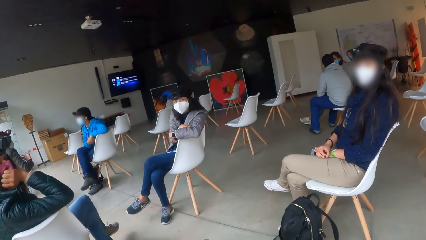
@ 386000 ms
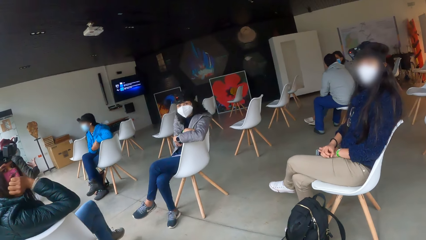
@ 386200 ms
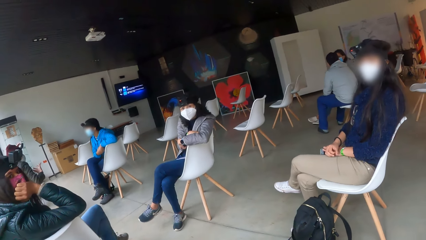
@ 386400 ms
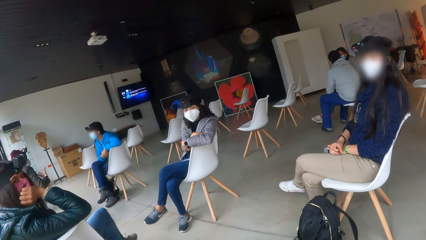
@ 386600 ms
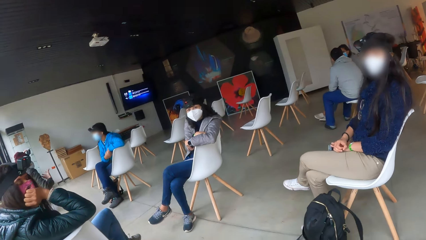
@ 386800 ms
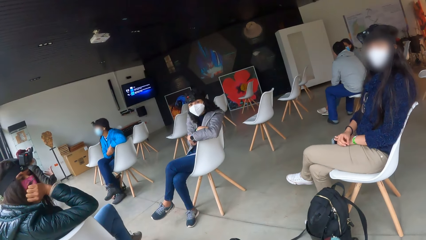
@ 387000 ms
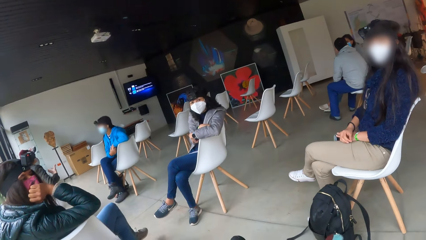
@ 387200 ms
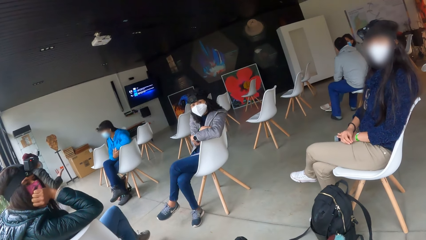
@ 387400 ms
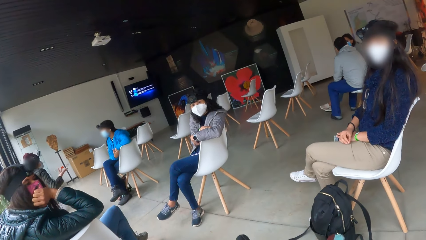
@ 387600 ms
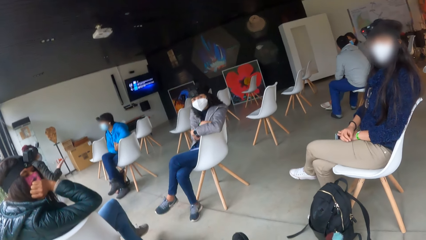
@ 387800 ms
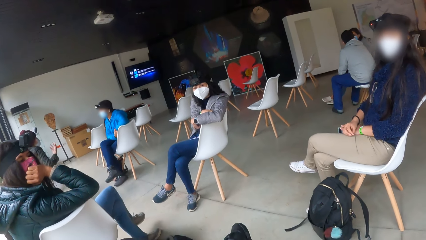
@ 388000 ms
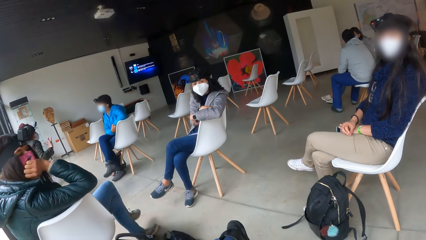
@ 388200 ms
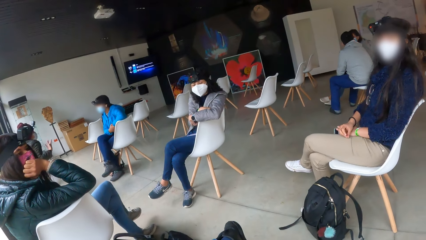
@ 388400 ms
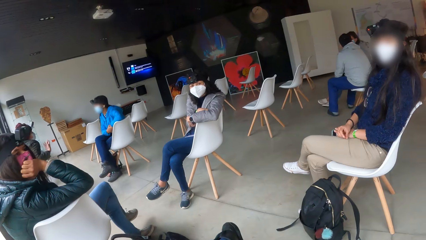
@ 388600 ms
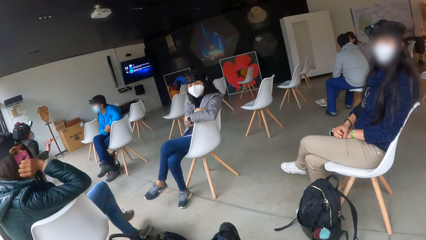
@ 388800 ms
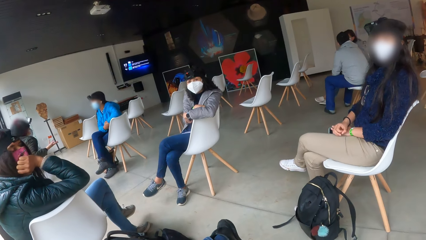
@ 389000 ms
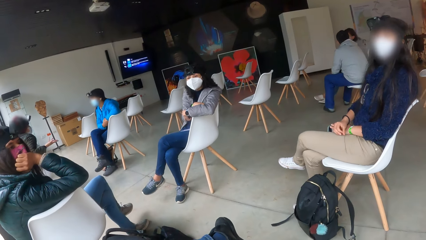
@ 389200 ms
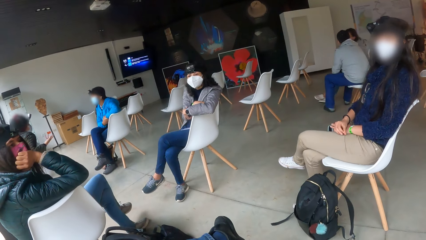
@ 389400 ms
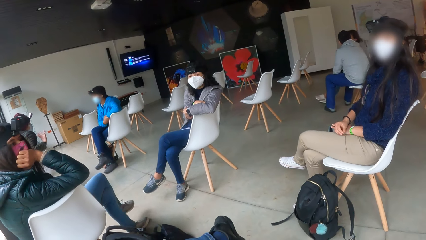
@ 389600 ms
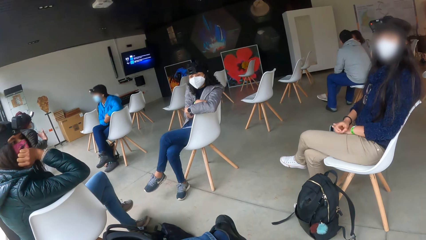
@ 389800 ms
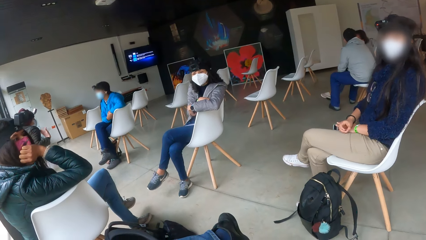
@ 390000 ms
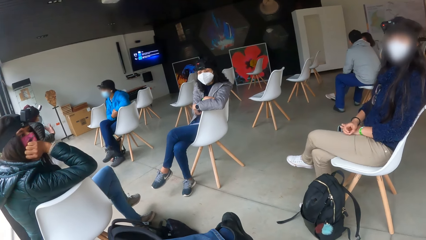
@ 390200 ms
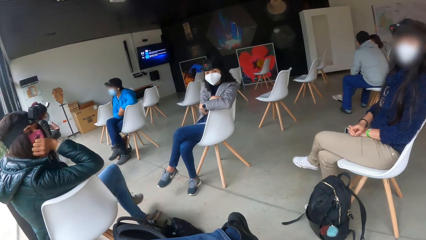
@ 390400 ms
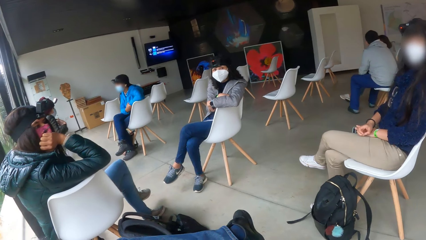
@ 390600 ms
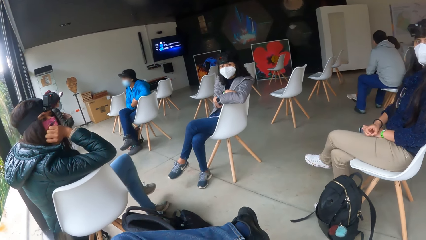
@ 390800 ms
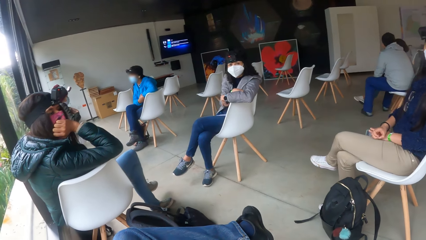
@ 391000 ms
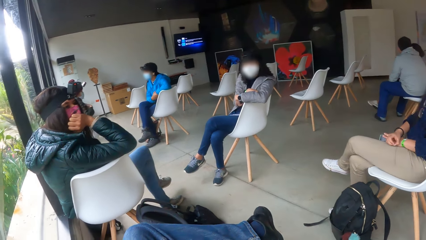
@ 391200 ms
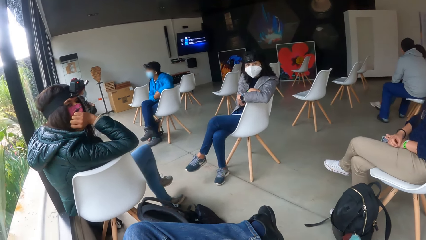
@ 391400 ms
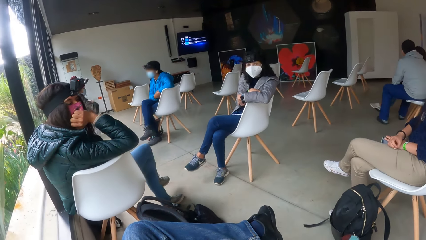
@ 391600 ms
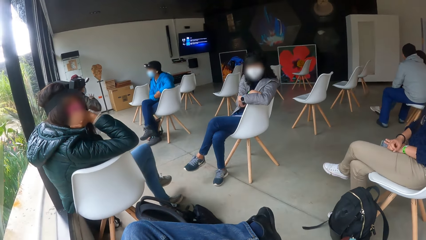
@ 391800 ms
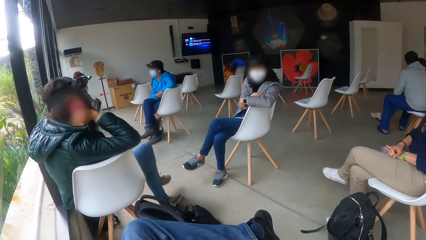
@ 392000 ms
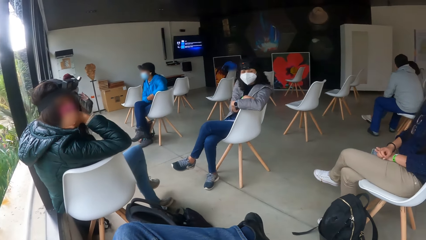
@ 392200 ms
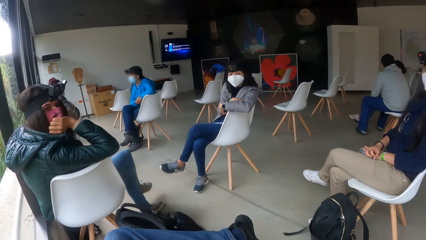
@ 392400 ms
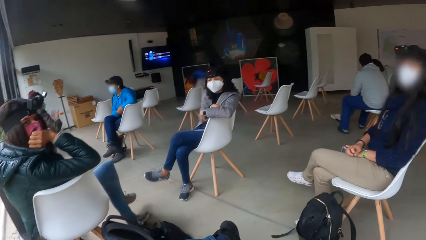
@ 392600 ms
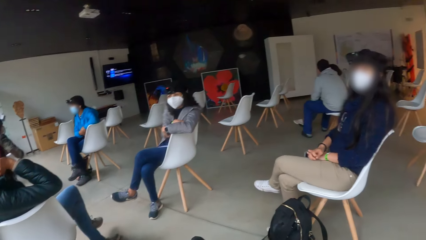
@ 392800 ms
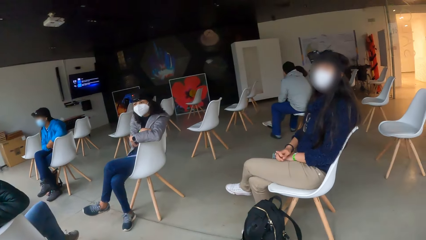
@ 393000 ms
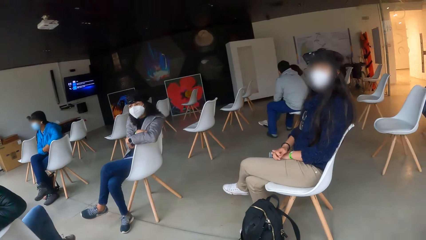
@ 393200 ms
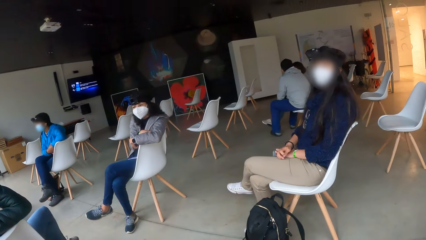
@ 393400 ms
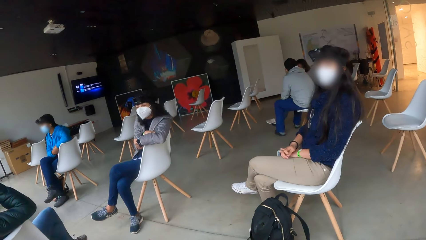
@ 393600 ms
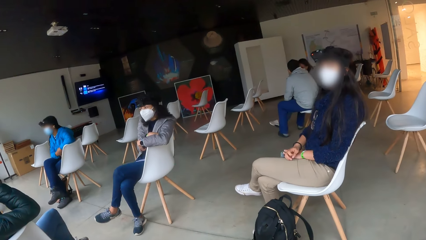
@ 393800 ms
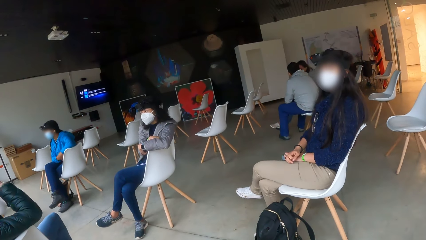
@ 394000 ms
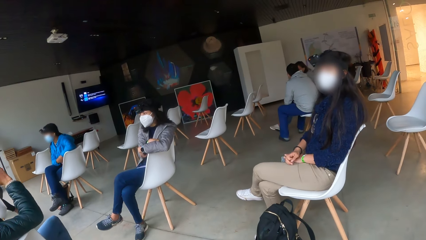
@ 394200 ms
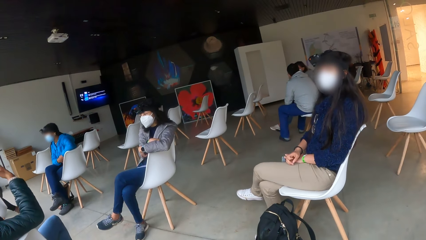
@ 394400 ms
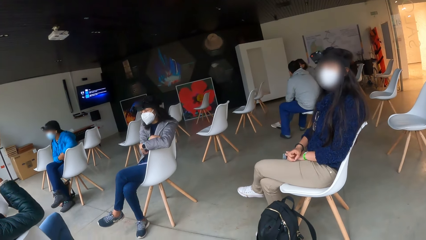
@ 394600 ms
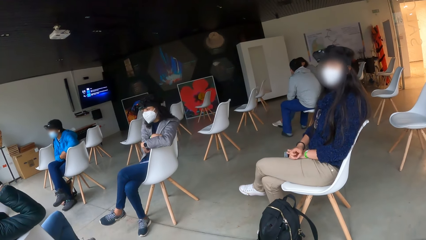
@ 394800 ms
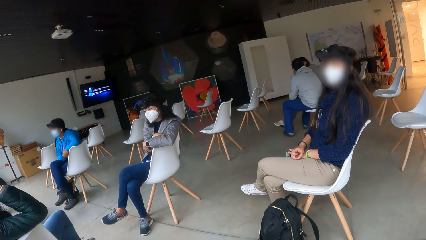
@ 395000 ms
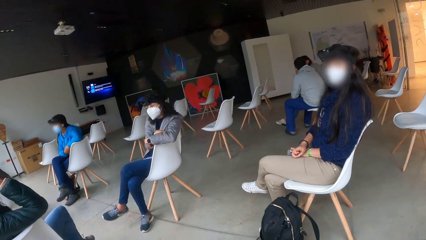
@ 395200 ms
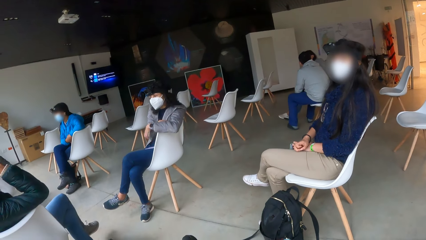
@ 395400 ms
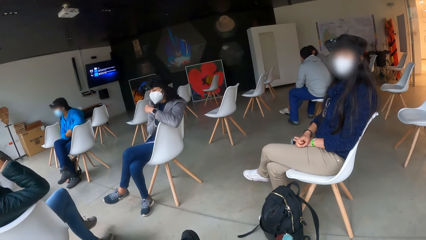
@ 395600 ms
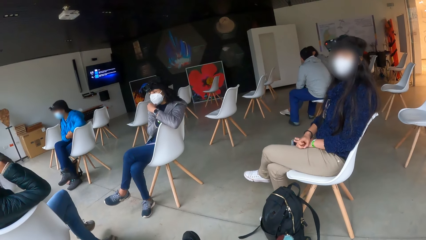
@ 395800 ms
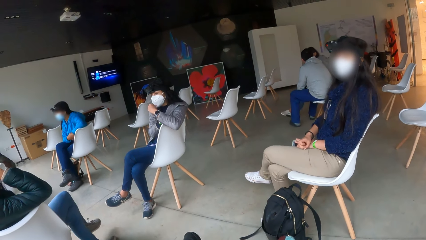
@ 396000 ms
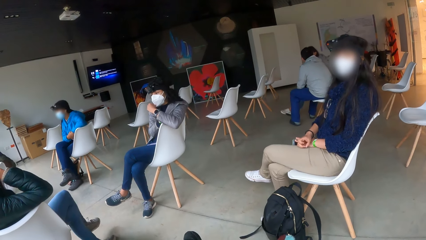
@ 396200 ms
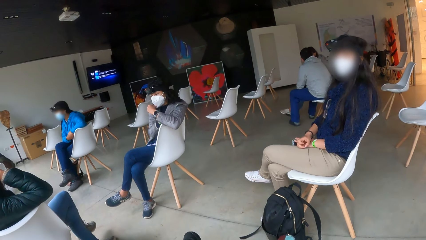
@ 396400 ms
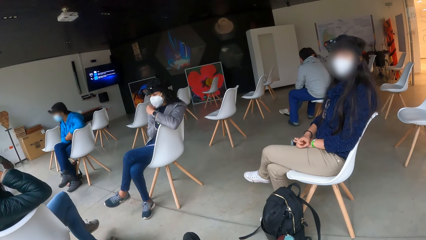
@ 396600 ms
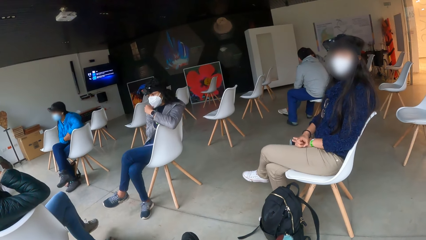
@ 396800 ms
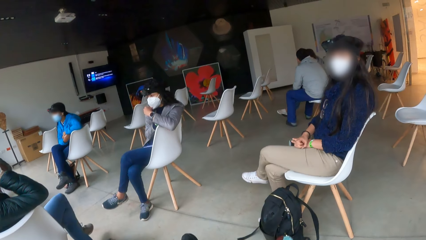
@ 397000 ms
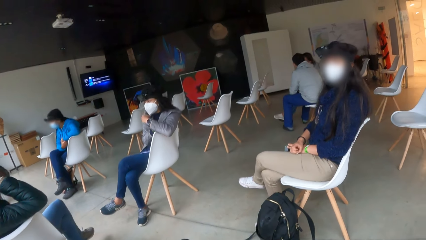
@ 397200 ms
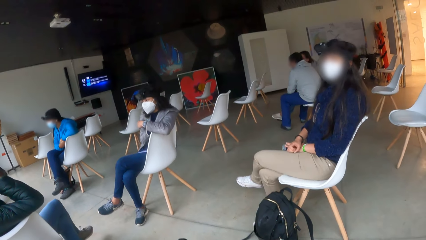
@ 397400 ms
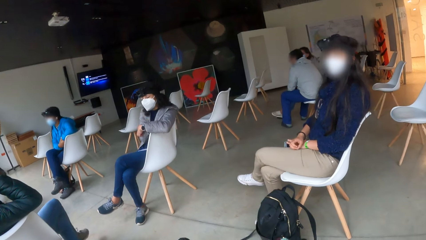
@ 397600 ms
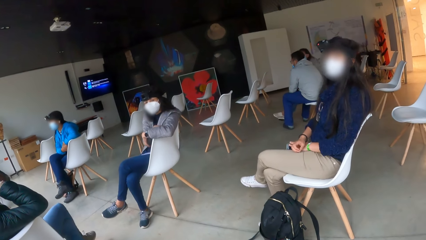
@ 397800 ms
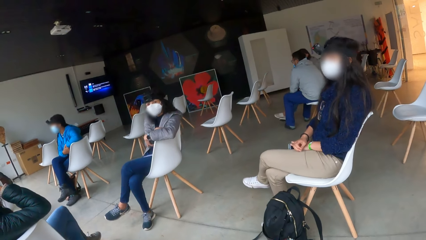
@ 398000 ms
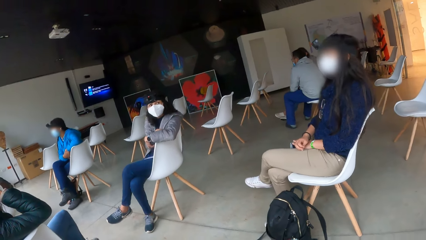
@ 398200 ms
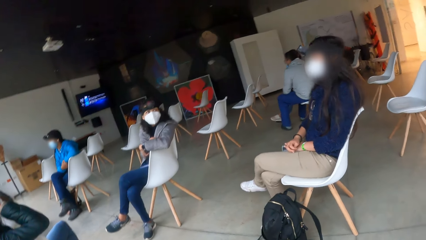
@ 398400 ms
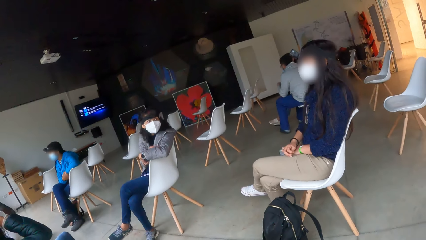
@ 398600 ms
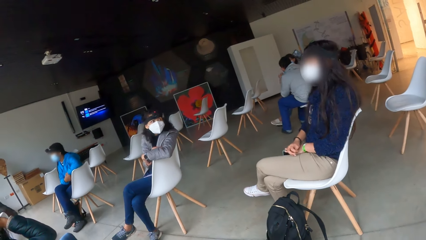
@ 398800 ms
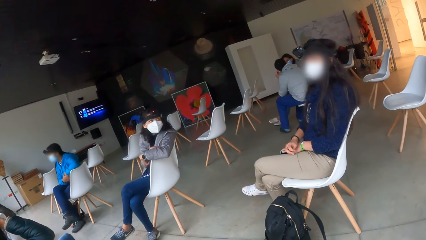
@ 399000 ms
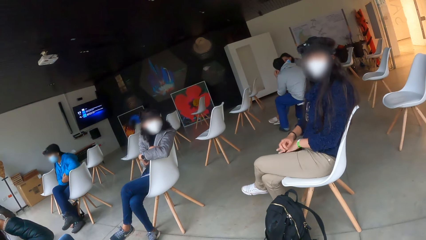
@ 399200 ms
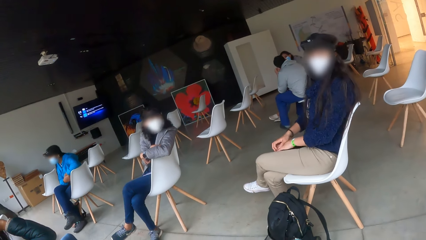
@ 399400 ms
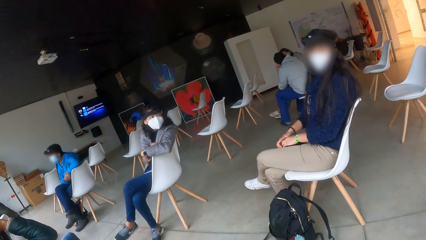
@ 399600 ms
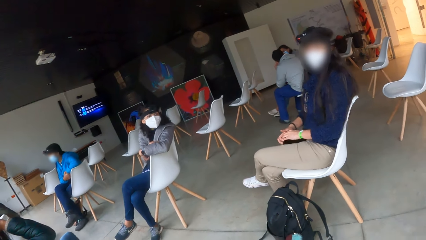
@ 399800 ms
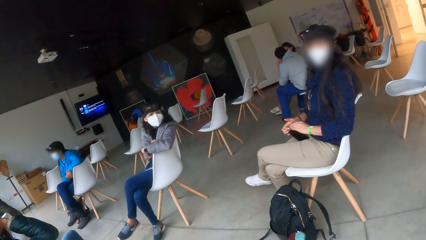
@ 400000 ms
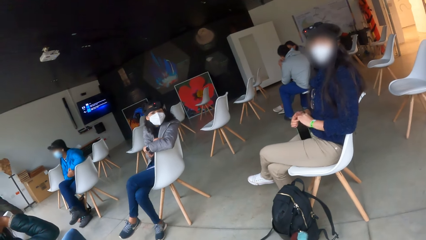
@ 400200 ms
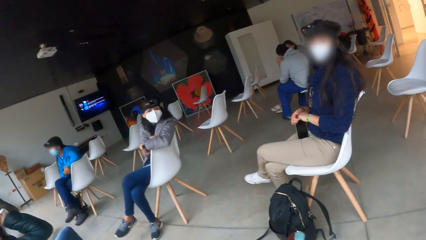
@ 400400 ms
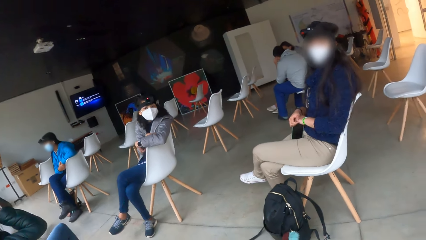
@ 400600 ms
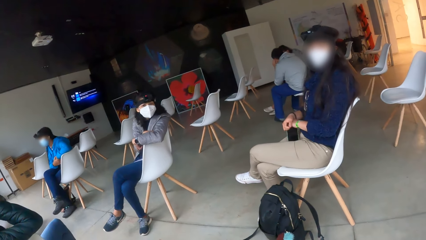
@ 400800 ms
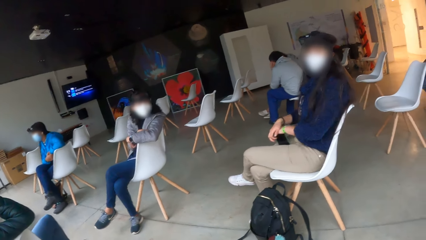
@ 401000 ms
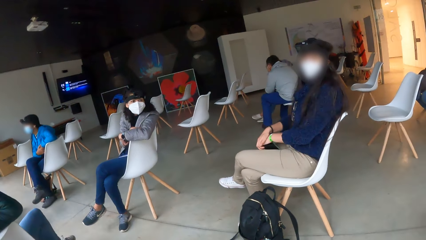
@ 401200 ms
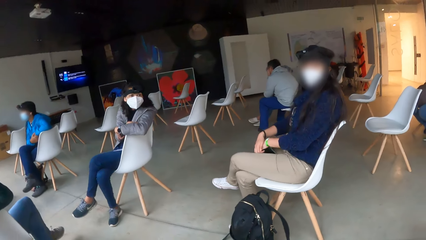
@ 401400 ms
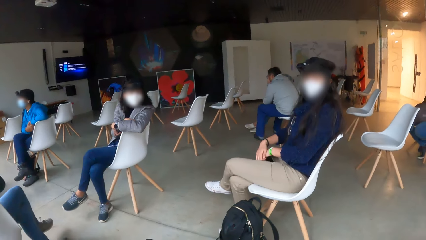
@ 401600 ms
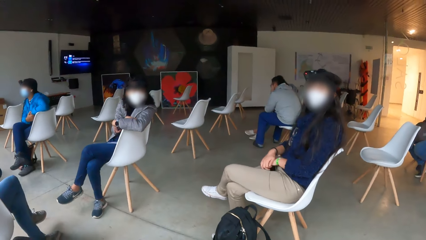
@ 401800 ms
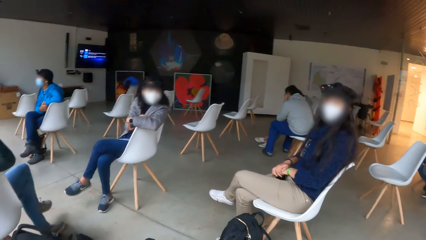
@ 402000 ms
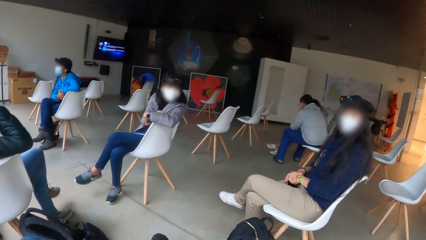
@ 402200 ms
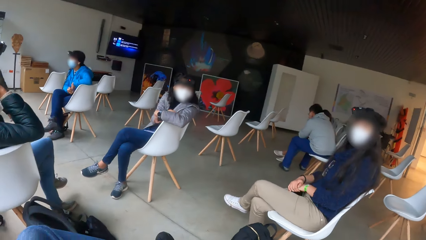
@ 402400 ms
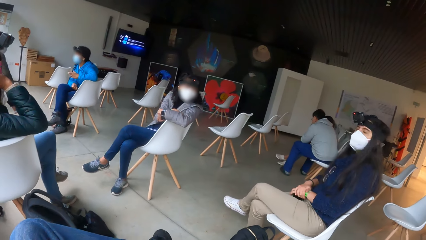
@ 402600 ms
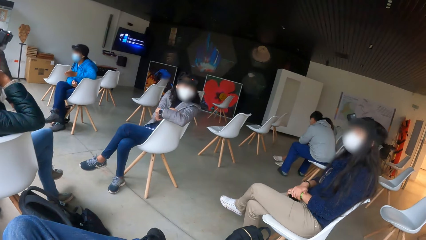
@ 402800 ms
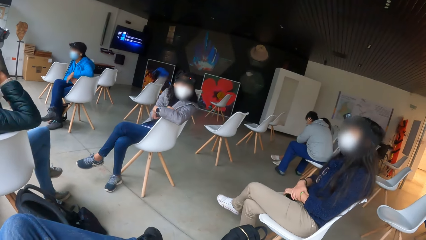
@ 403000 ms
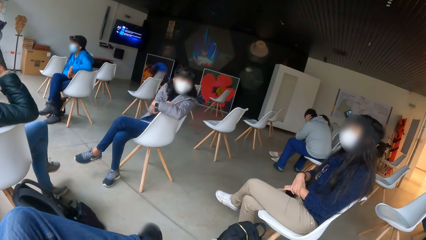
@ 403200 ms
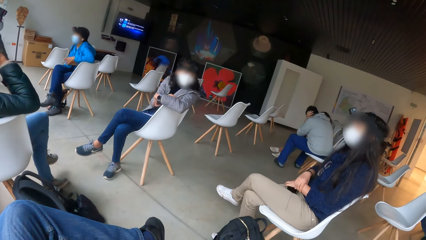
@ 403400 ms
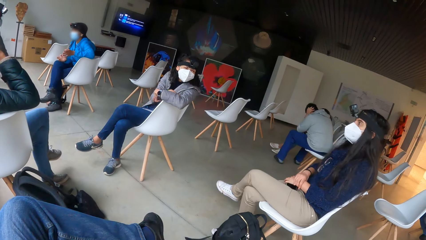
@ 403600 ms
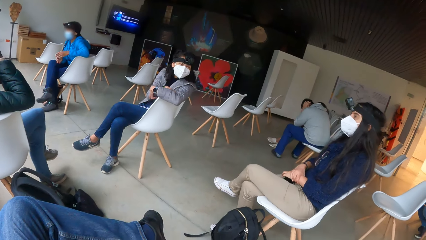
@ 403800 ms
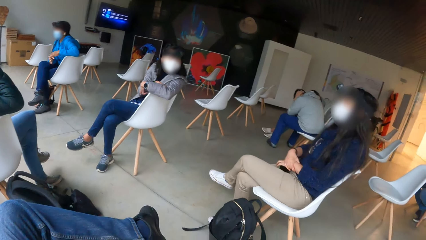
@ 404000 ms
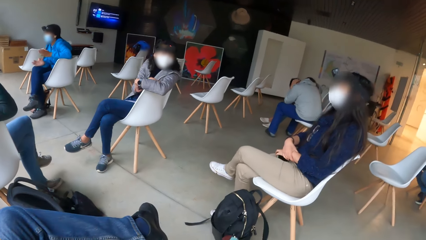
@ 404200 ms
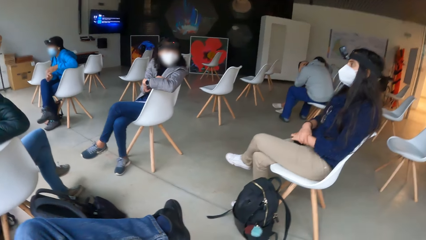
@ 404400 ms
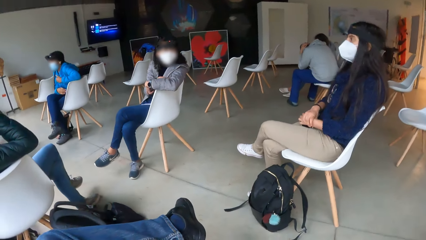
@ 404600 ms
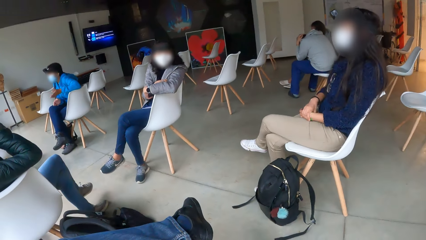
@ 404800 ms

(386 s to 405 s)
The woman touches her face mask with her left hand.
